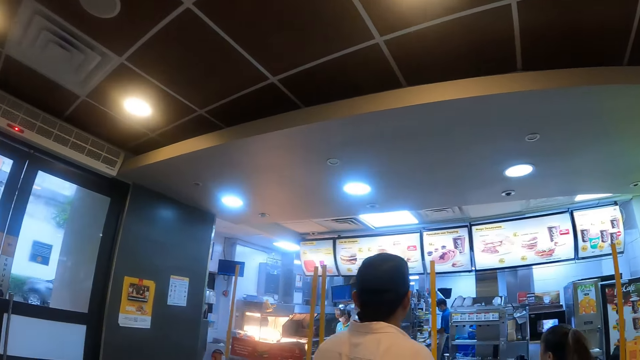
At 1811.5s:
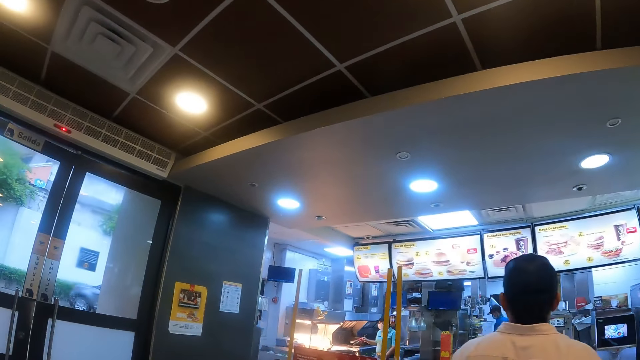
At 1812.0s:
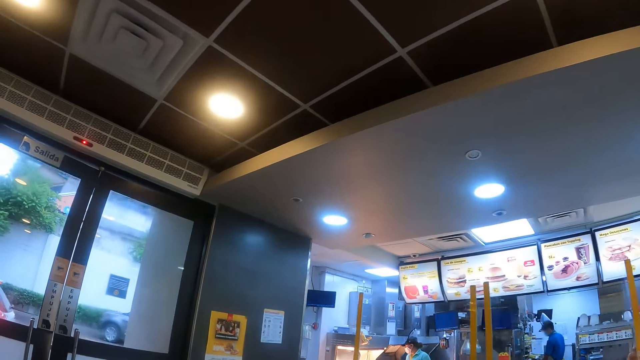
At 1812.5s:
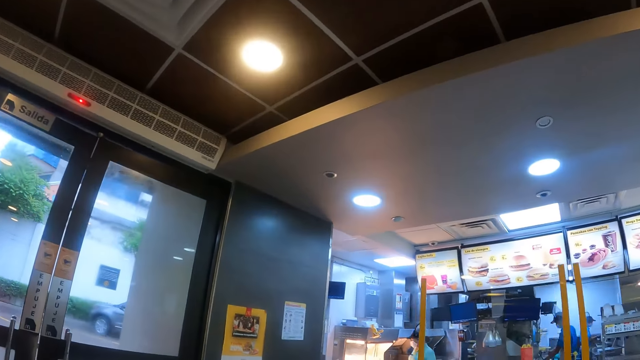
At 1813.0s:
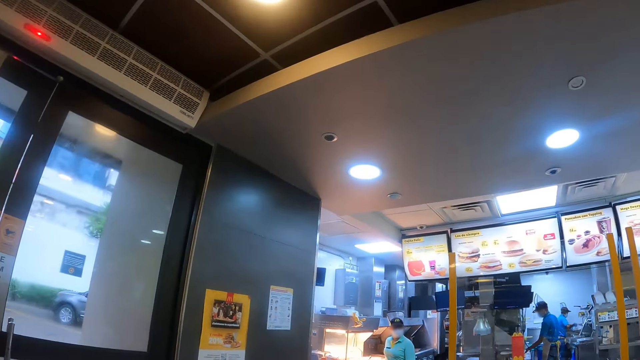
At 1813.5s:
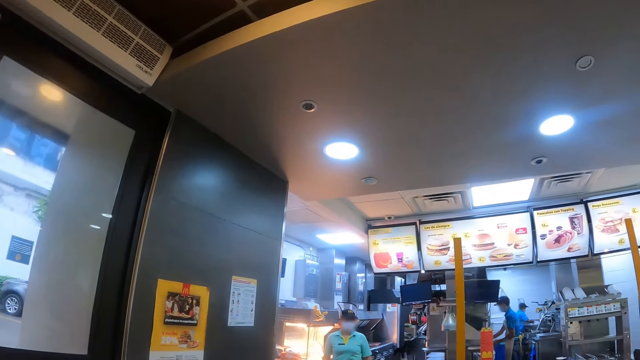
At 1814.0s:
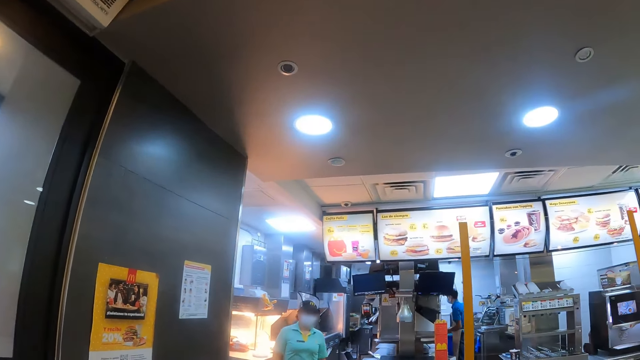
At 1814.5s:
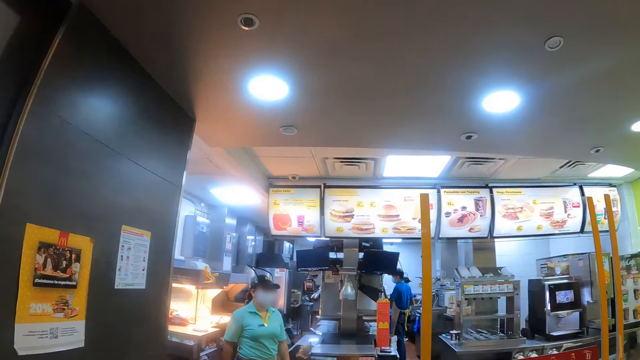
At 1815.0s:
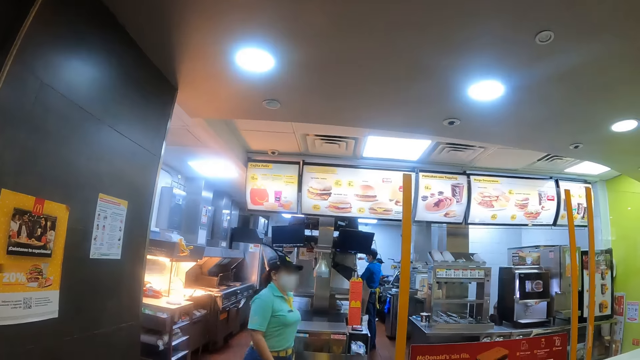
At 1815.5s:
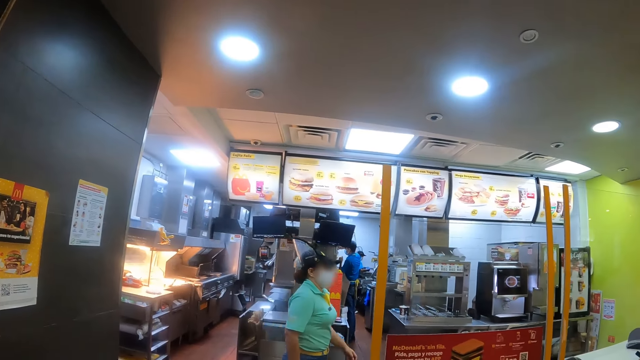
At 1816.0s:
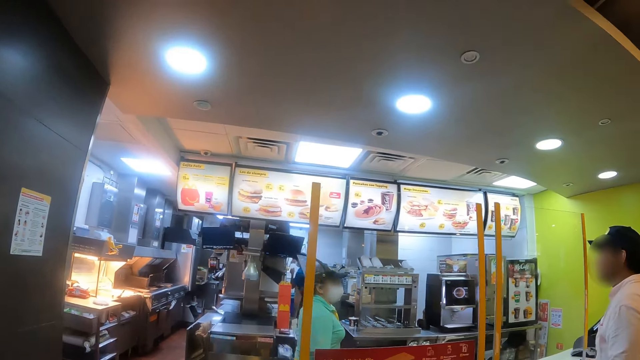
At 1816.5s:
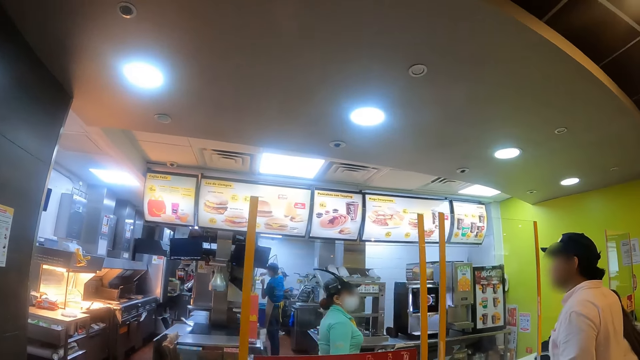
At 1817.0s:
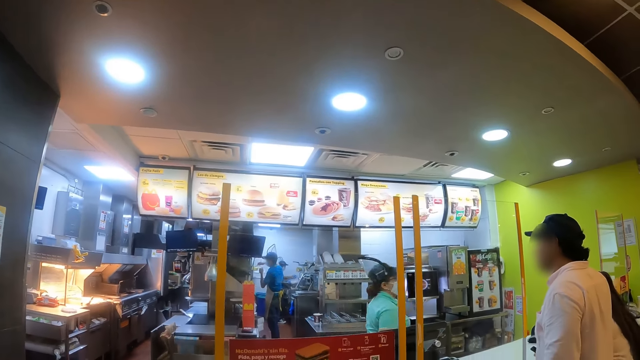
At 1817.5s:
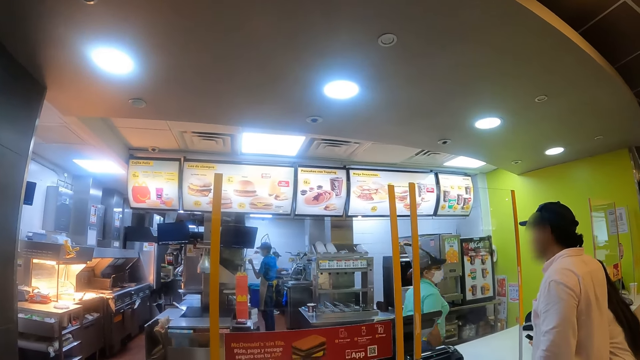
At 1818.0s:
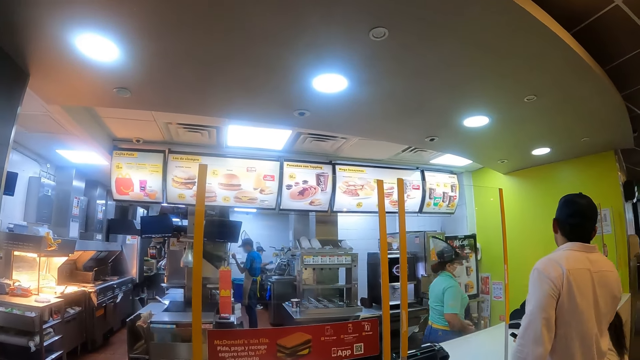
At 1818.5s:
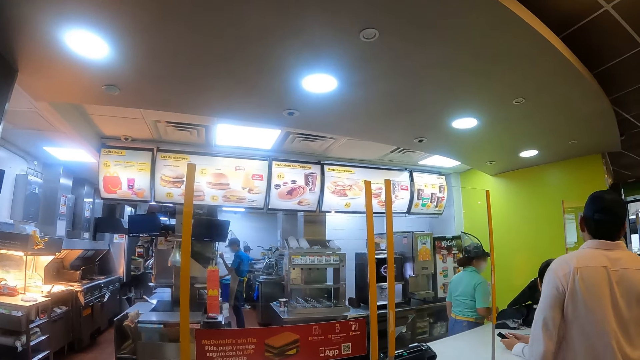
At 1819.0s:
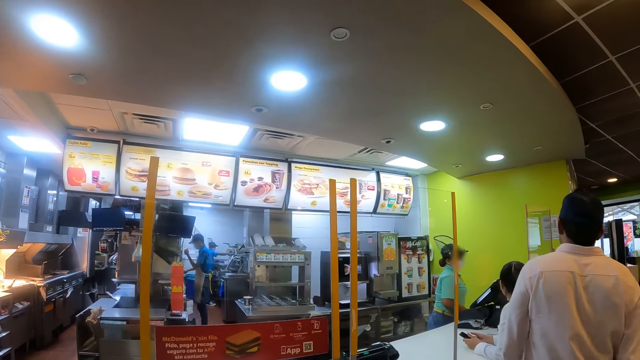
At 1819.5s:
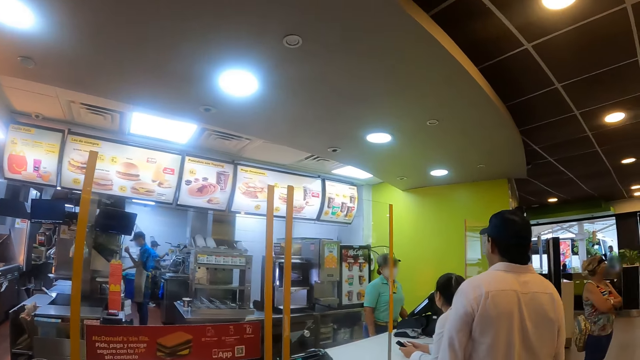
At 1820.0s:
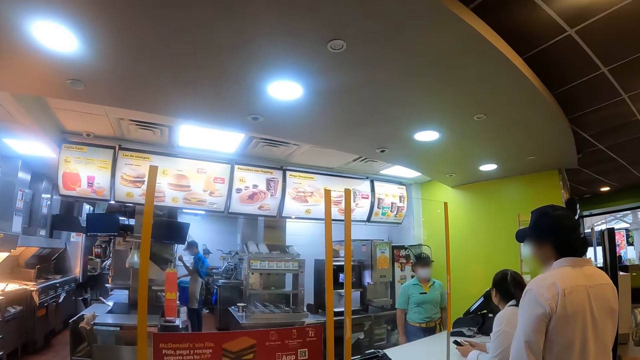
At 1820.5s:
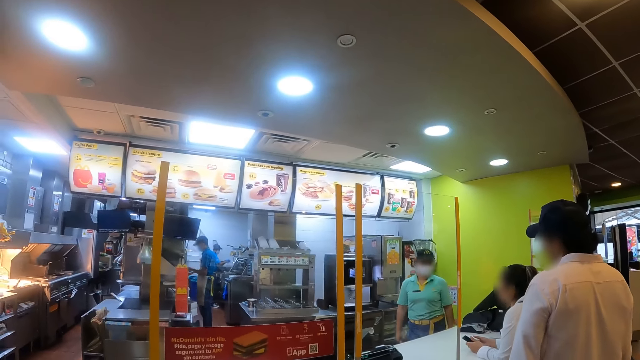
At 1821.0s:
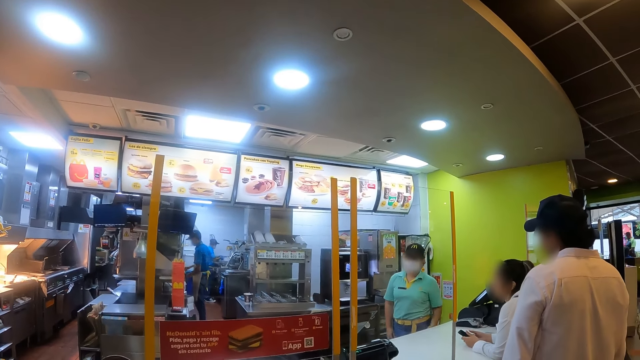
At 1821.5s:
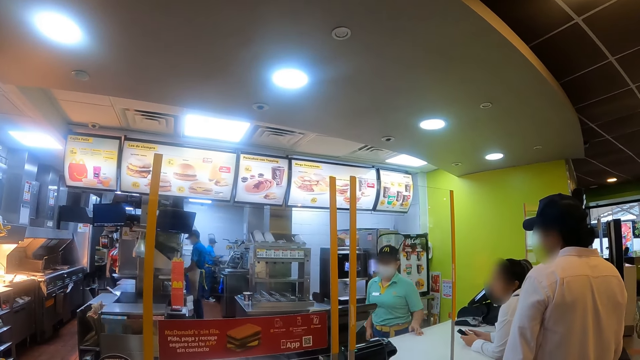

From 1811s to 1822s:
The camera wearer walks around the store or restaurant. A cashier walks in the restaurant. The camera wearer looks around the store. They look around.

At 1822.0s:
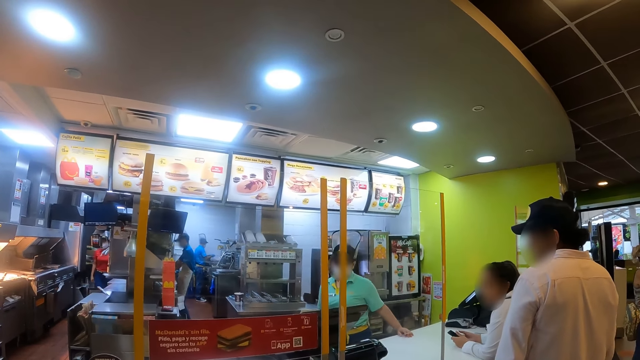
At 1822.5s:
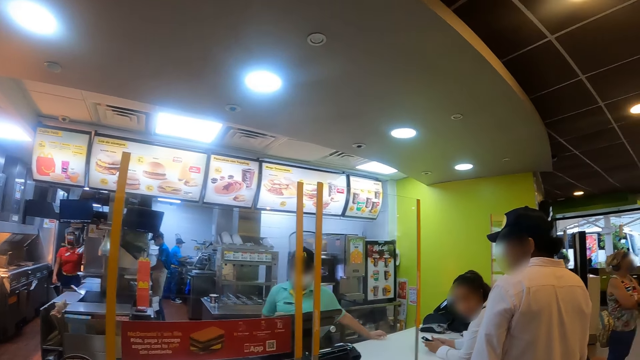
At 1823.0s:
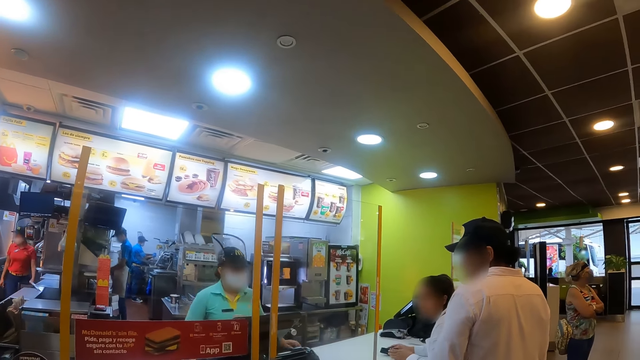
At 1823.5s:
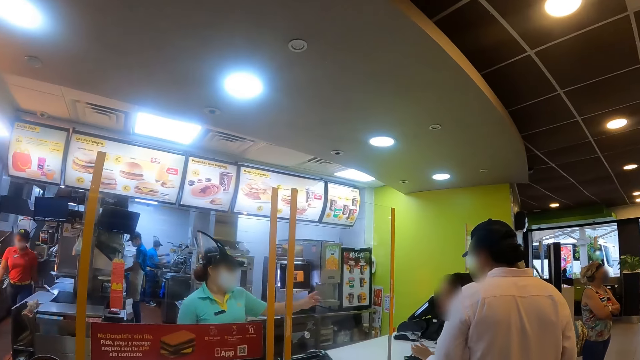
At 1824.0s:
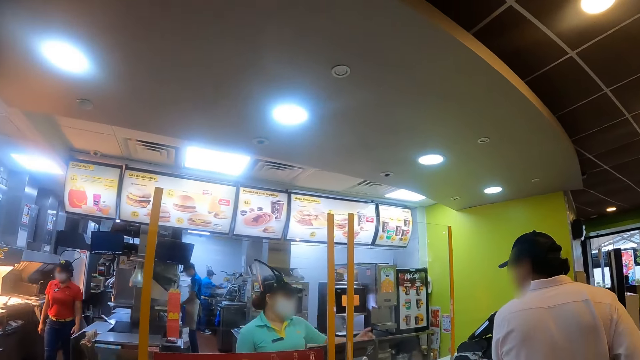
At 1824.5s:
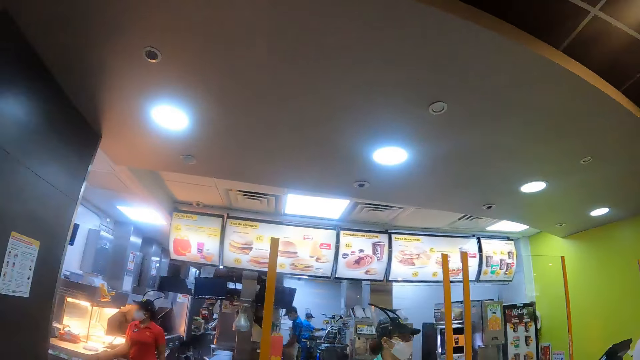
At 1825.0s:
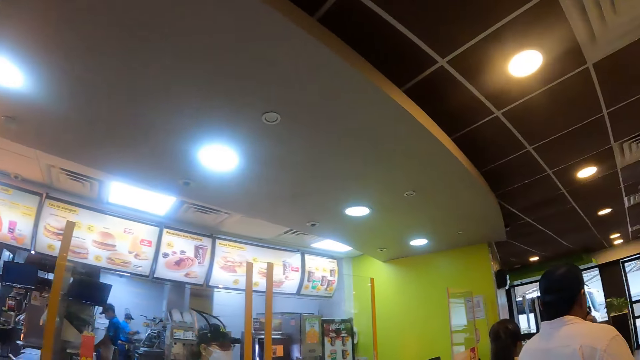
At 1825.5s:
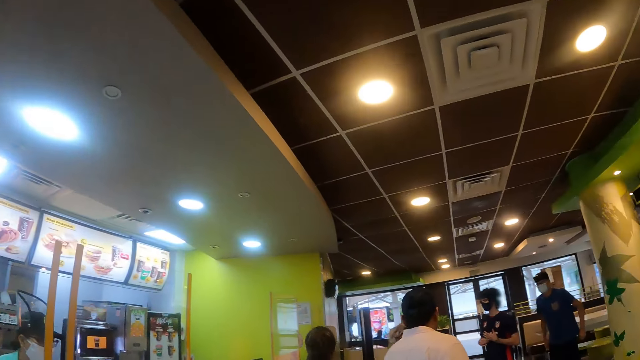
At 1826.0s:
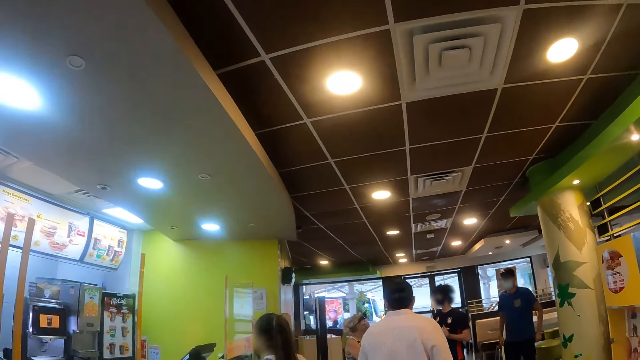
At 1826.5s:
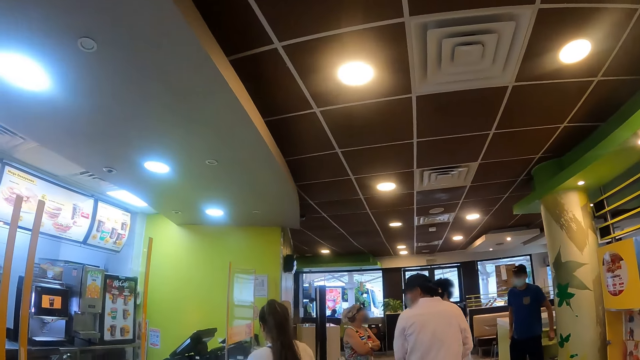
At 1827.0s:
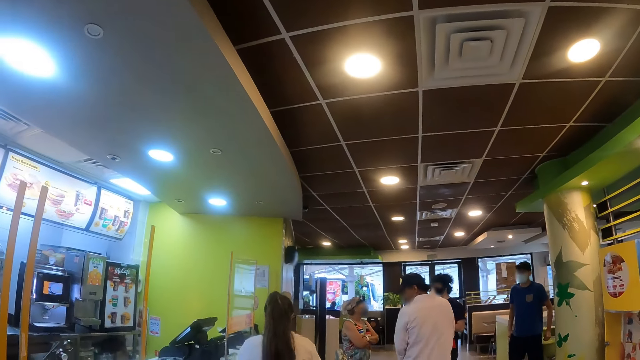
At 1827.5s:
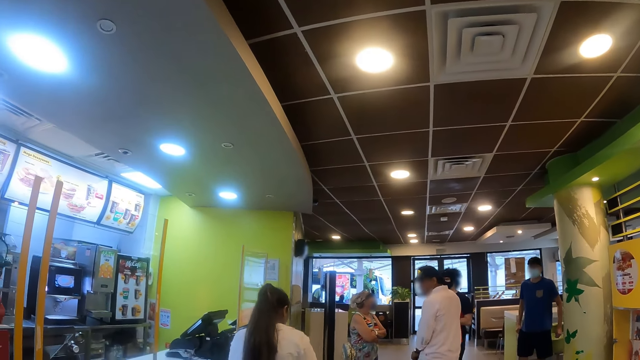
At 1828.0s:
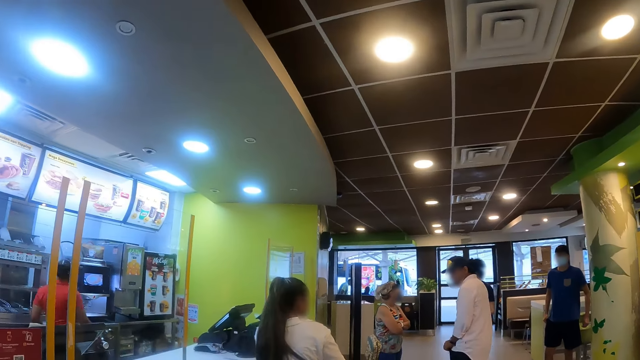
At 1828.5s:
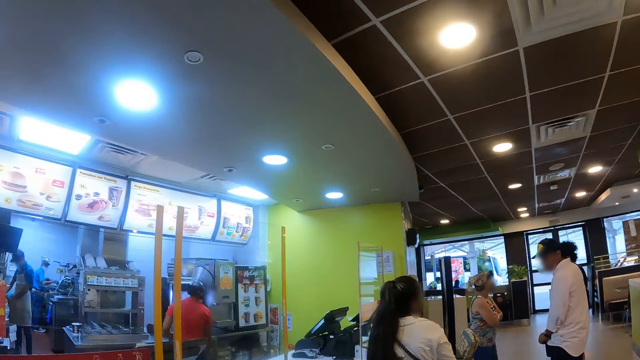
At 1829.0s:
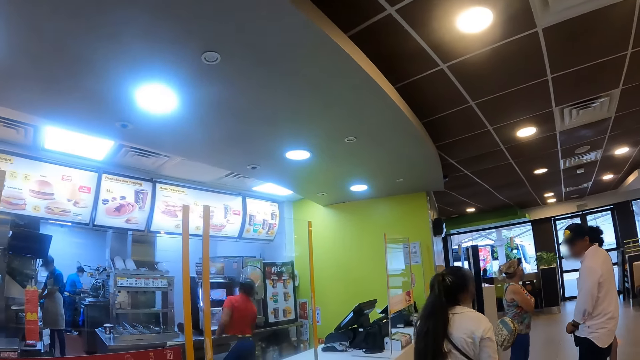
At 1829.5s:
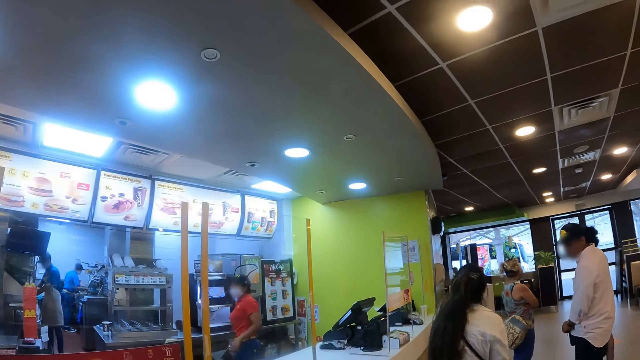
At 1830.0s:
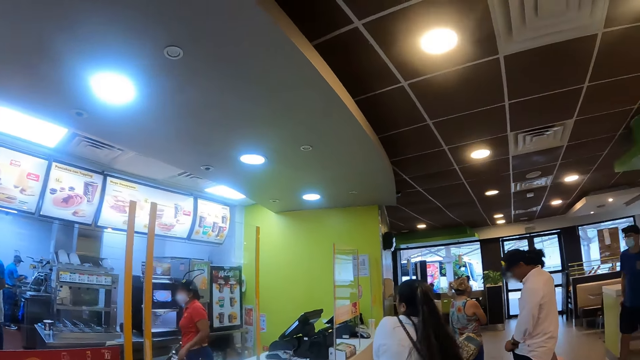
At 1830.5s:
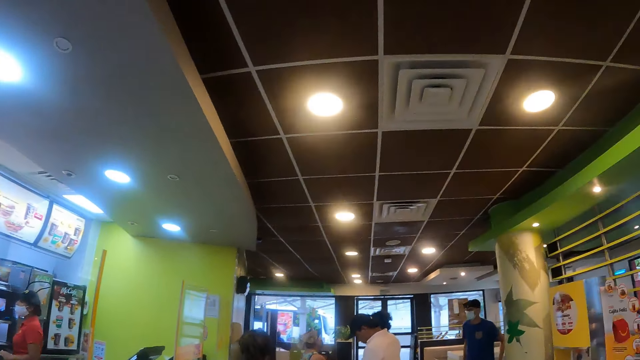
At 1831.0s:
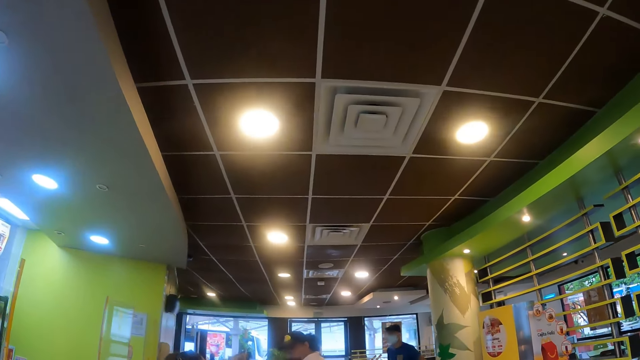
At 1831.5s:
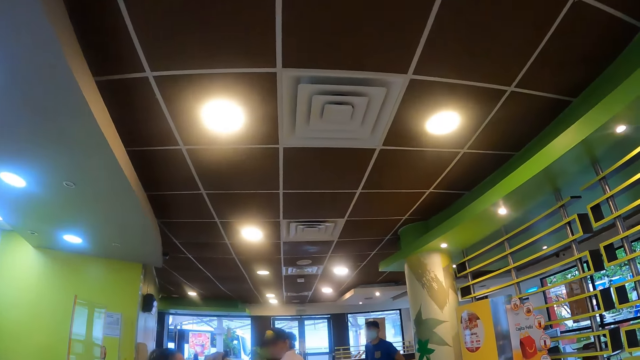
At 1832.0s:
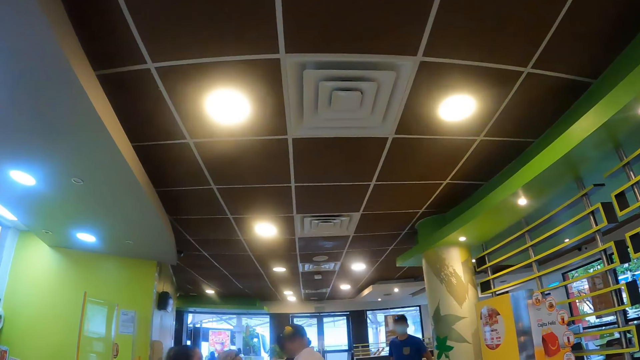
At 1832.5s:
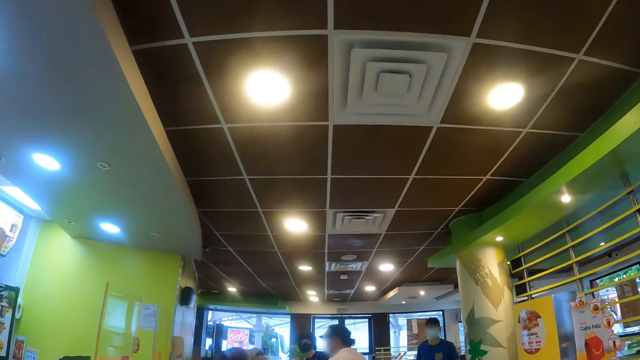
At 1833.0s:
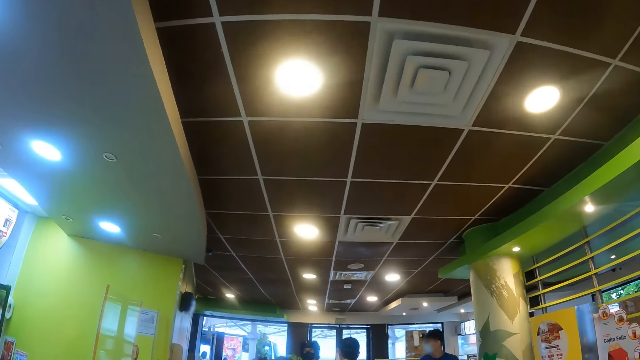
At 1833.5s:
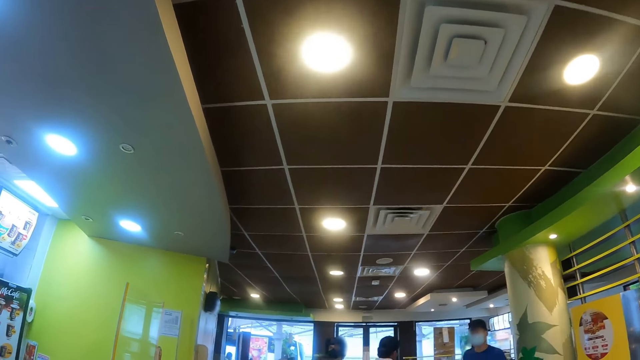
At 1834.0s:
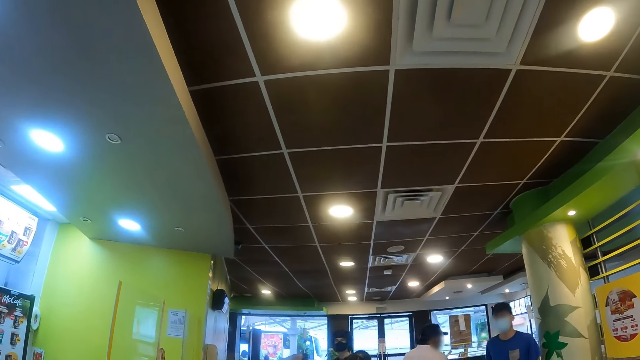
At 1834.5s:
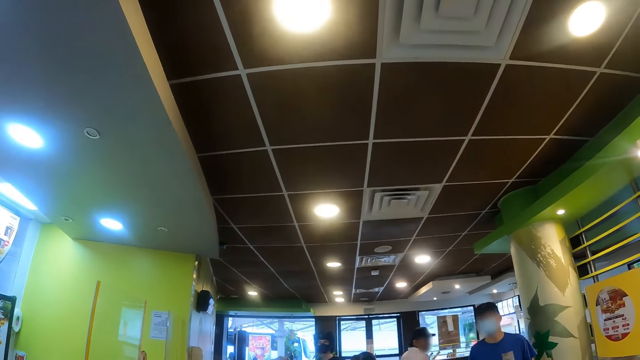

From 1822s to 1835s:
The camera wearer turns around the store. They look around. They look around again. They walk around the store.
